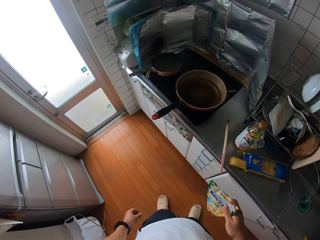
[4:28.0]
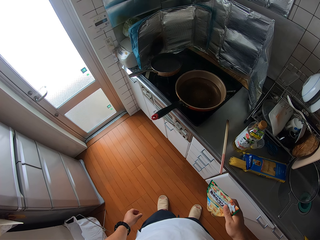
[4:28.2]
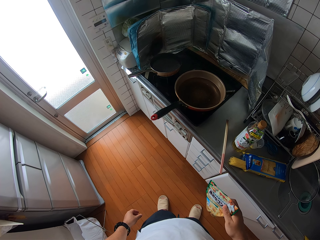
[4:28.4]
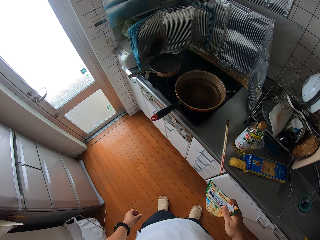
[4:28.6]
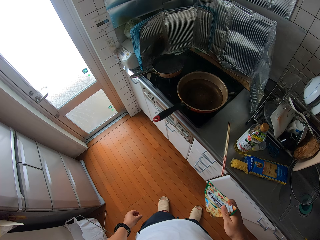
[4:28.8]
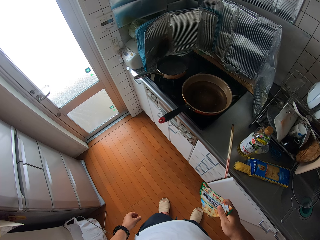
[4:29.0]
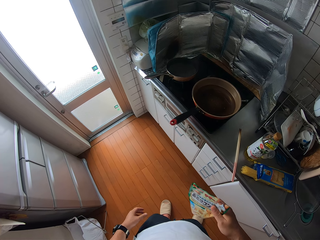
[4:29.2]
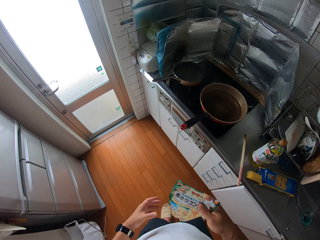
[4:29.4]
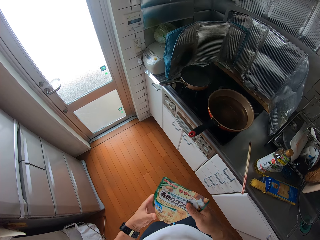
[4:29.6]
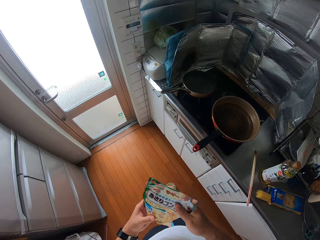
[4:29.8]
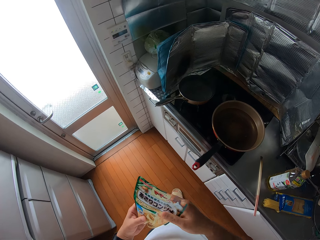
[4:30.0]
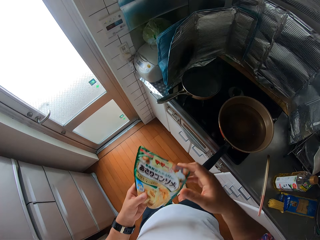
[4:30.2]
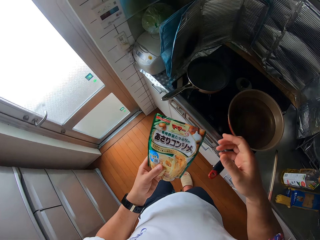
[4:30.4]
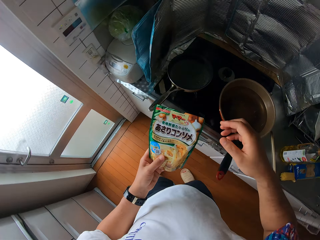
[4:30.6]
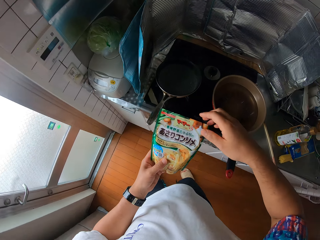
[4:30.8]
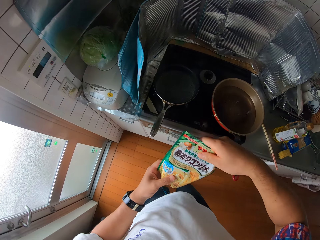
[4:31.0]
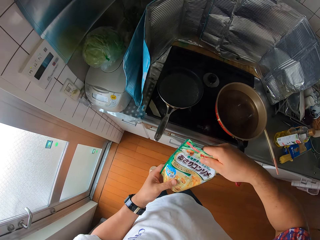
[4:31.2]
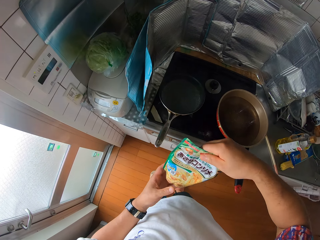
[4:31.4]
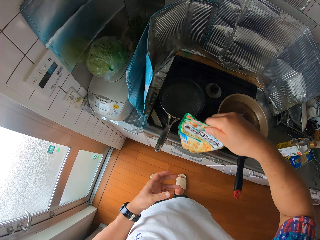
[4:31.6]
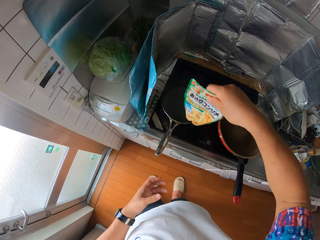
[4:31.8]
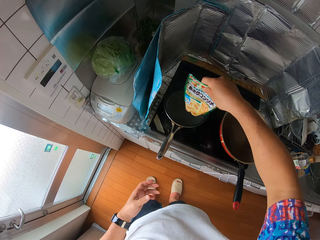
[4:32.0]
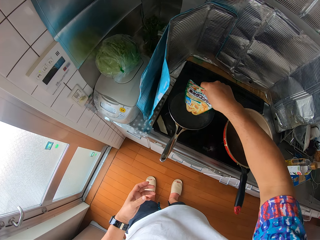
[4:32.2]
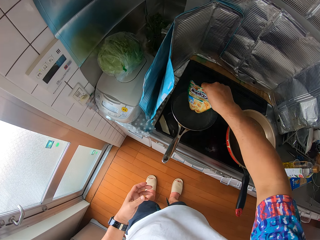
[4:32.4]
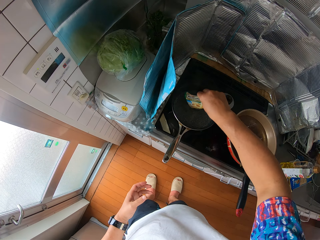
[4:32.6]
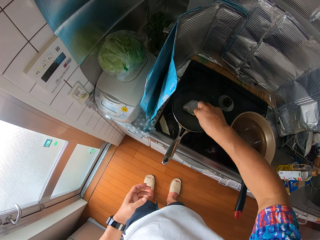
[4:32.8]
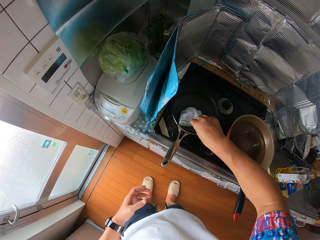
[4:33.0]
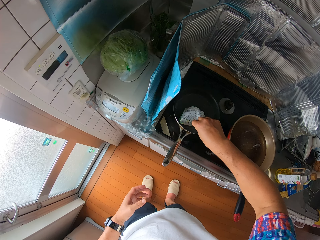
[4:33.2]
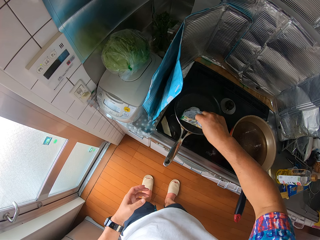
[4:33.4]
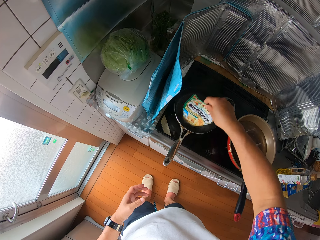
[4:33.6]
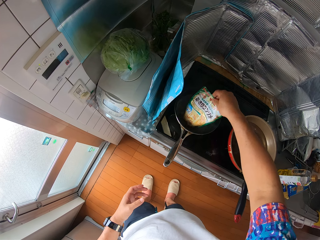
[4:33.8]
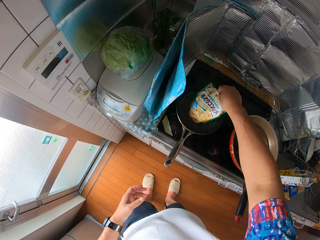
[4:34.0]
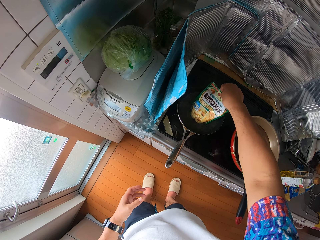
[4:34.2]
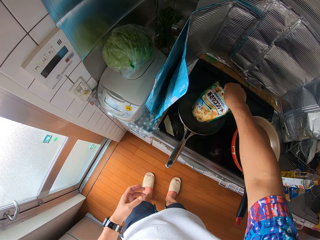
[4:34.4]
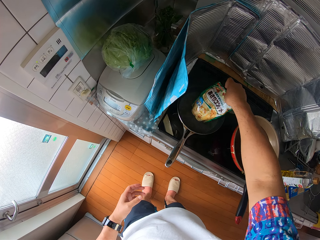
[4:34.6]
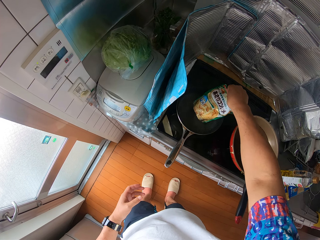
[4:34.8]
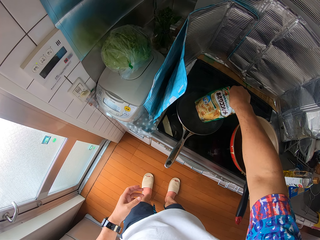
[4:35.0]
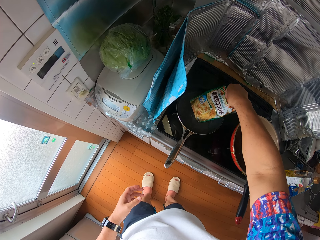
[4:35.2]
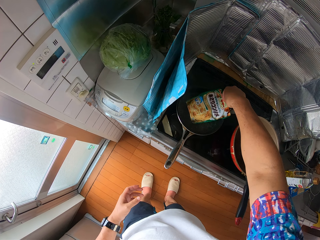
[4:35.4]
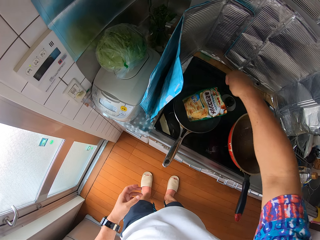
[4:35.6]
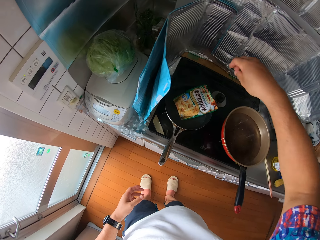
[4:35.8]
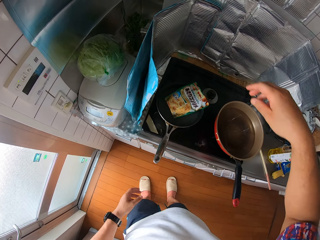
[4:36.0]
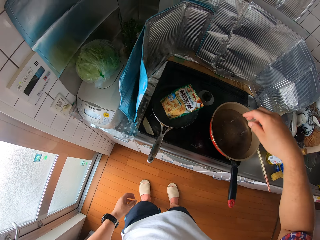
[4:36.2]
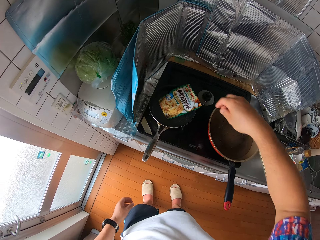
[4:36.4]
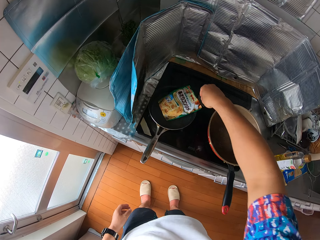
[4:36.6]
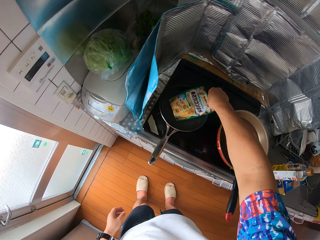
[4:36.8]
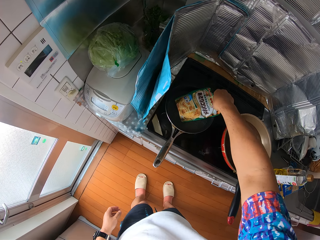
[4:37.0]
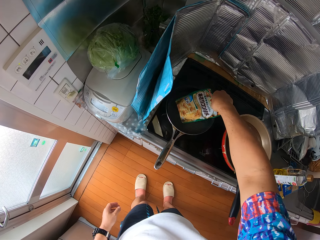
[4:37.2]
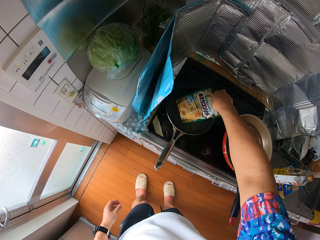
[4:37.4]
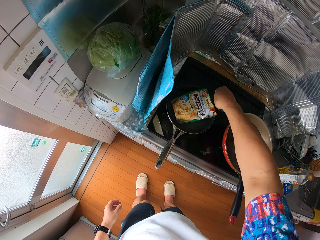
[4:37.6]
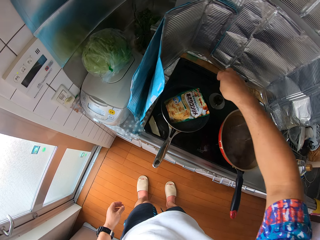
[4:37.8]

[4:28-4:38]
The camera wearer dips a packet of something in the water in the frying pan. They place the packet into the smaller frying pan on the cooker.

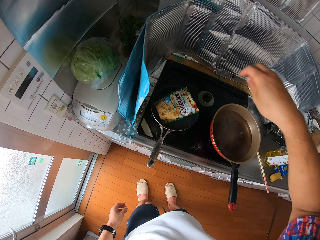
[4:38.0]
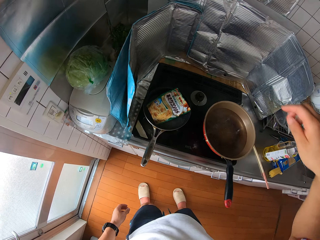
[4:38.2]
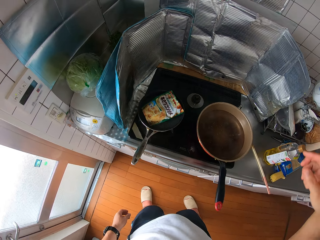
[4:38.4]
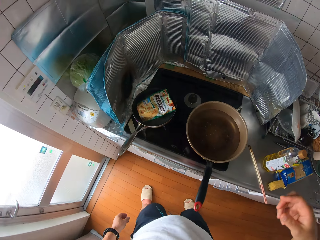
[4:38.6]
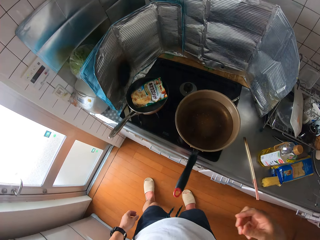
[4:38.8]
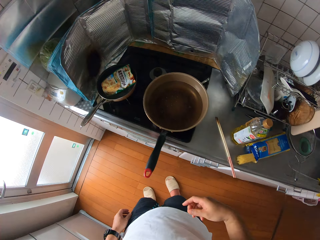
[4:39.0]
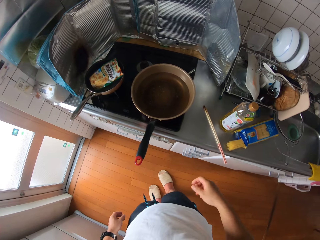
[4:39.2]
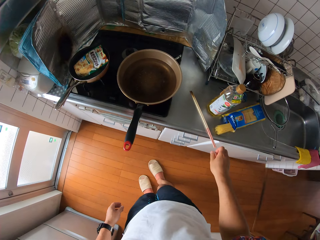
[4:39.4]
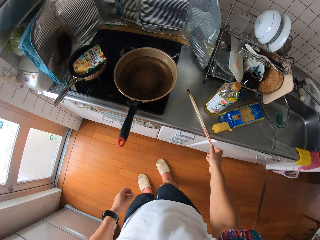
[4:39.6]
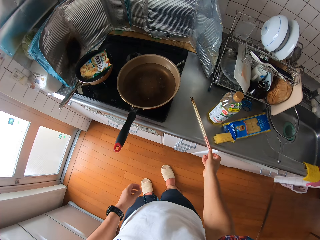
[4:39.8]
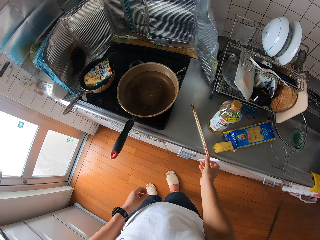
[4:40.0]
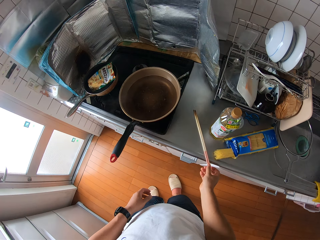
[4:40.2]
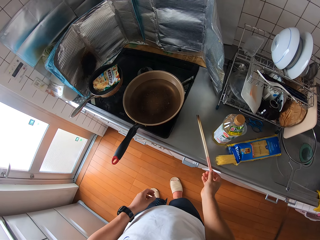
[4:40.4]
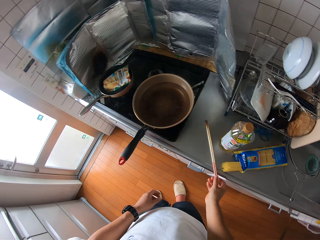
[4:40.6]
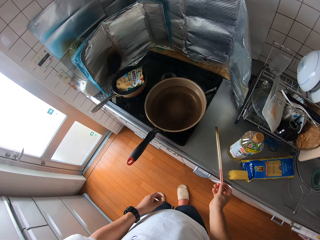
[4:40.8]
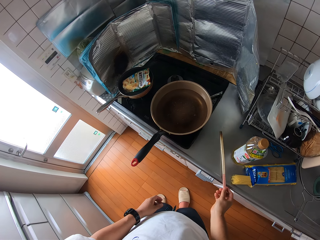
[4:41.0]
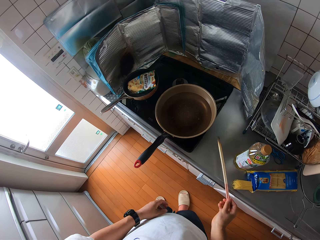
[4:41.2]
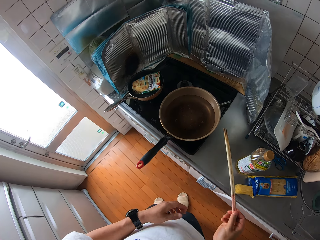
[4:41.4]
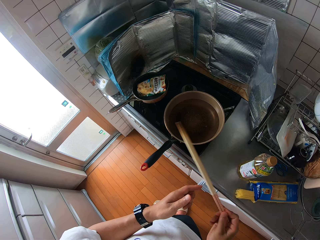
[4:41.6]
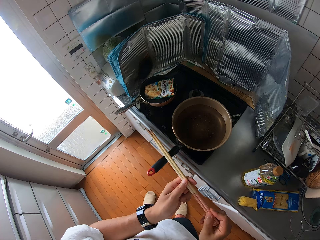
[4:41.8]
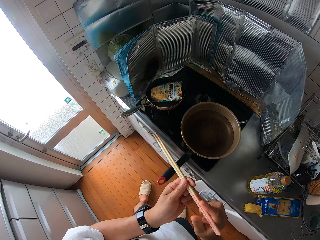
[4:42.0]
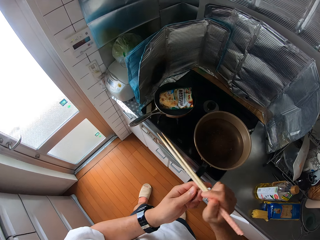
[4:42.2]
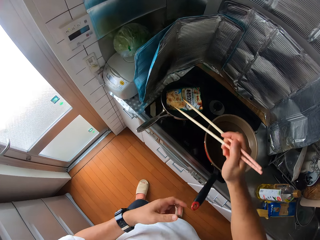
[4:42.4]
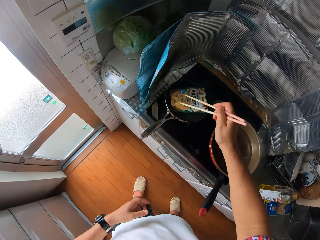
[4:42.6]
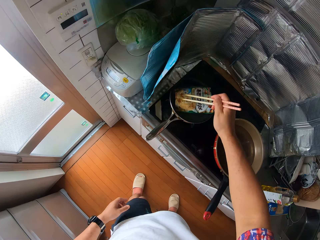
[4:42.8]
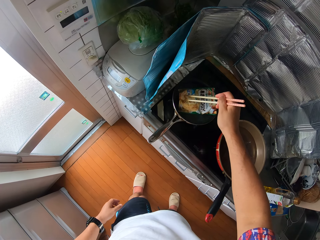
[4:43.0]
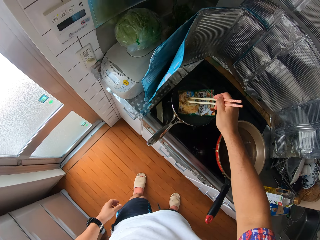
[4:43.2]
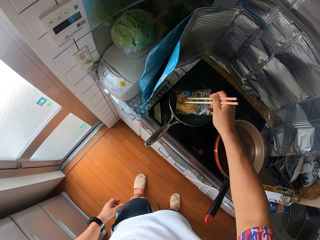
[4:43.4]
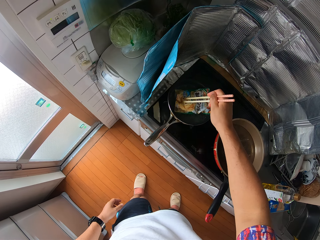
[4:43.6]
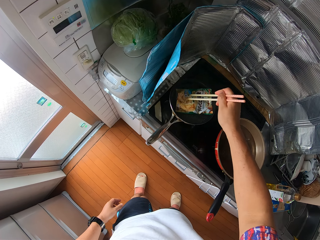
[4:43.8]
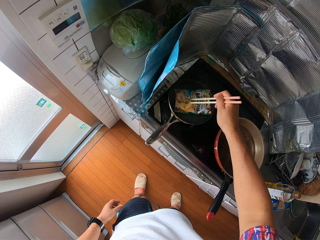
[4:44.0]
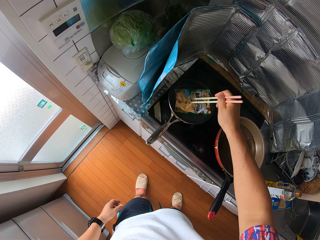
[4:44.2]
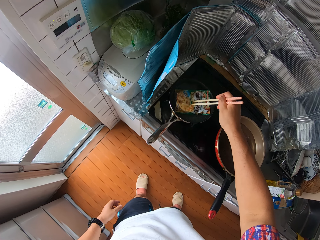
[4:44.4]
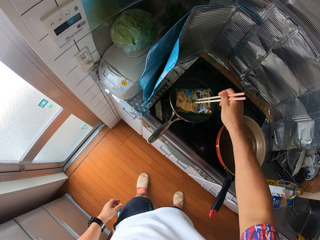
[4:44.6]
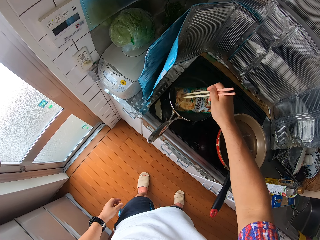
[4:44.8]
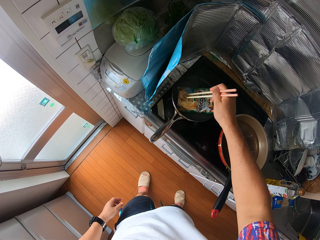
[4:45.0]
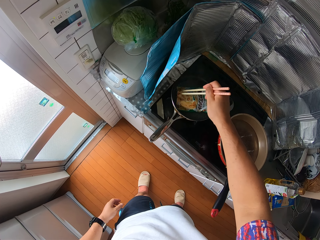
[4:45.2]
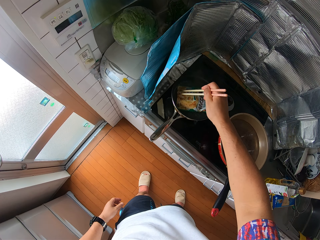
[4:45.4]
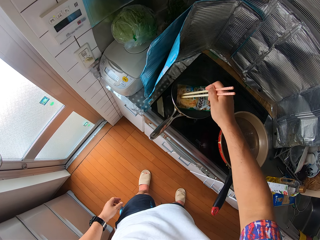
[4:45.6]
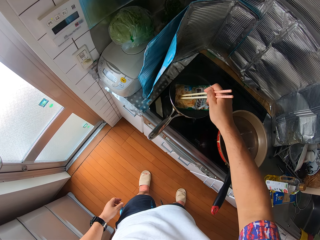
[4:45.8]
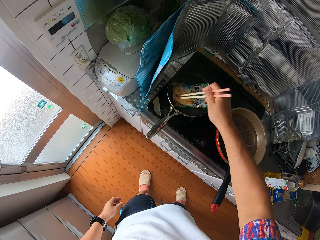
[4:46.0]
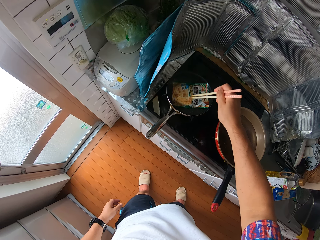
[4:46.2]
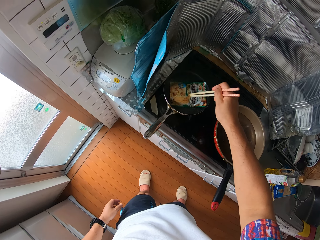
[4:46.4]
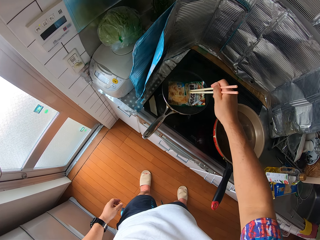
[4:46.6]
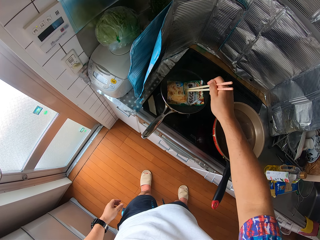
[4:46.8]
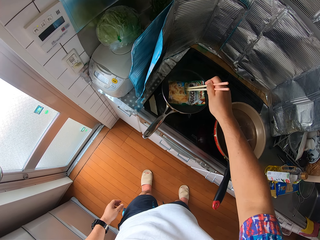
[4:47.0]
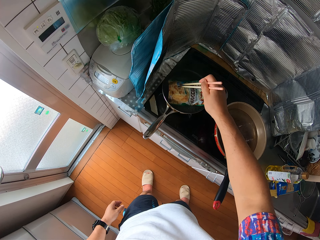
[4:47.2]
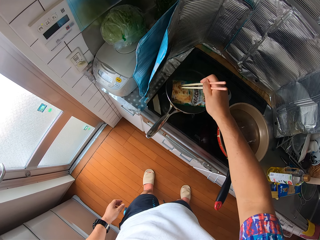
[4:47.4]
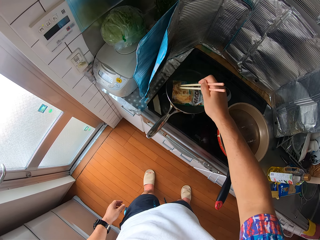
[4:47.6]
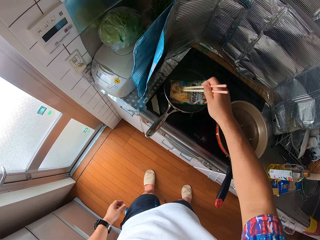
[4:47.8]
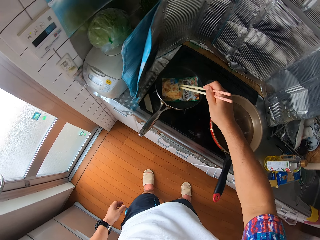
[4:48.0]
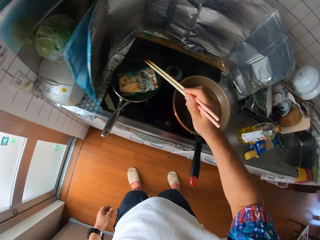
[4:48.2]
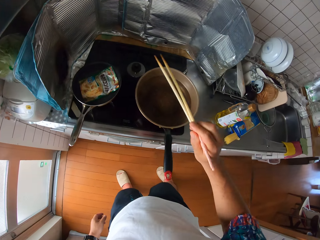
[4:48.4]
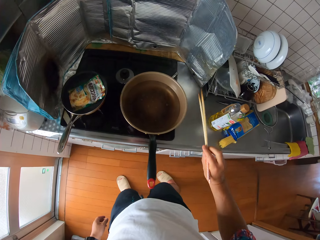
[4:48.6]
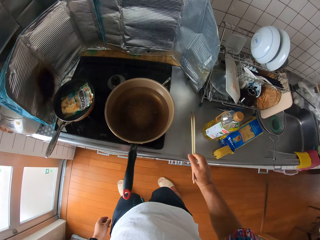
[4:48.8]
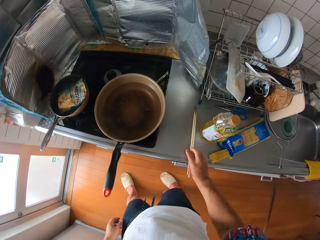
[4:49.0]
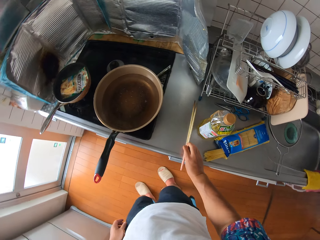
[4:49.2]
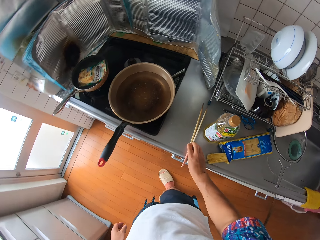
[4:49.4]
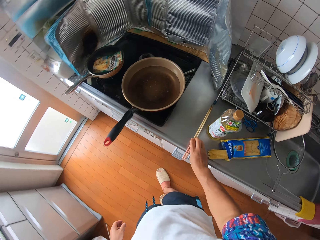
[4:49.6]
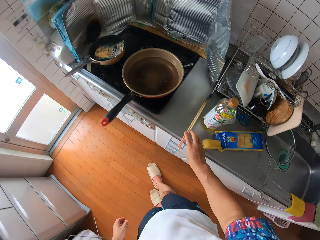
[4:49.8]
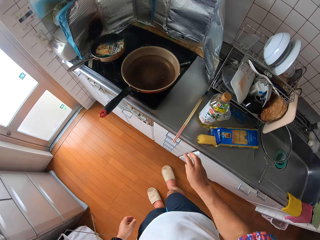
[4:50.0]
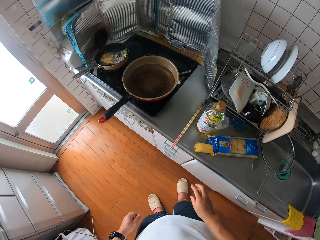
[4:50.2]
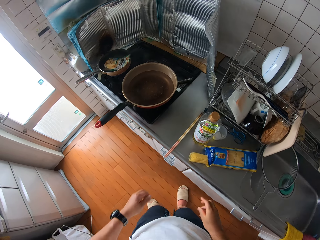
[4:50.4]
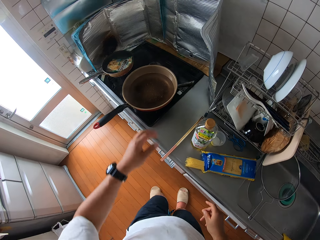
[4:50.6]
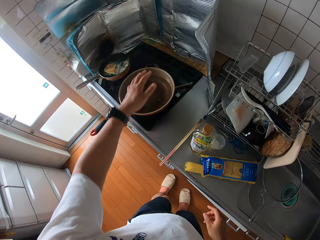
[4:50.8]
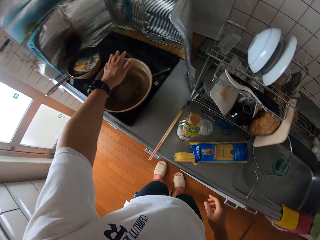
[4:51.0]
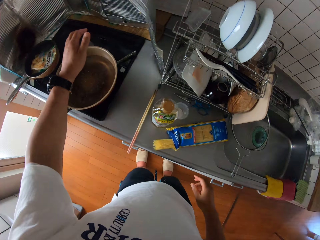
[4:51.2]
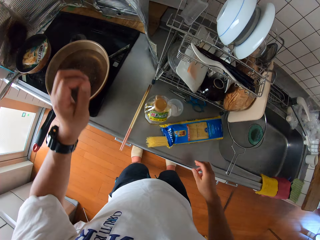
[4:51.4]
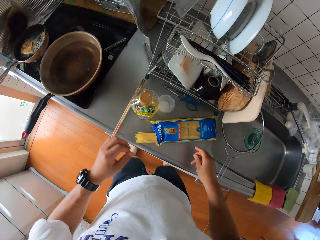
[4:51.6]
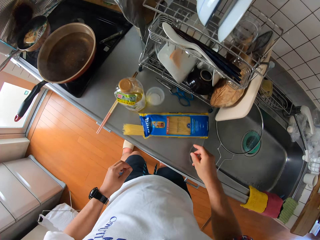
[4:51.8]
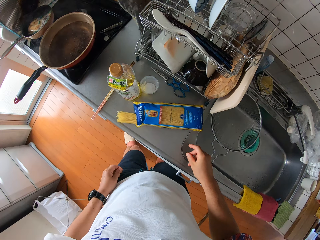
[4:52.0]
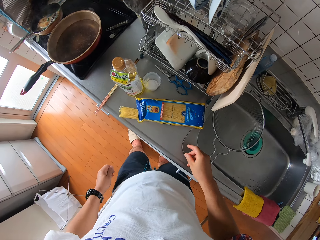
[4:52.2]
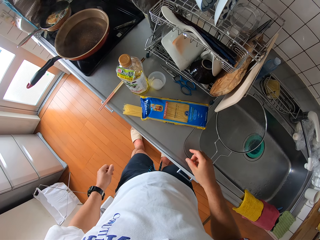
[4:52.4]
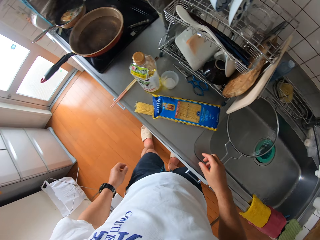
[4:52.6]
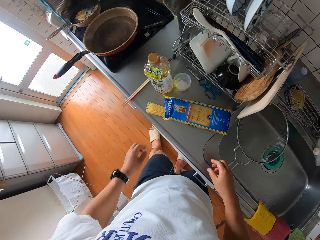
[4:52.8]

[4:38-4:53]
The camera wearer picks up the chopsticks from the table with his right hand. He holds the chopsticks with both hands. He presses the packet of something in the frying pan with the chopsticks in his right hand. He places the chopsticks on the table. He places his left hand over the frying pan on the cooker.
